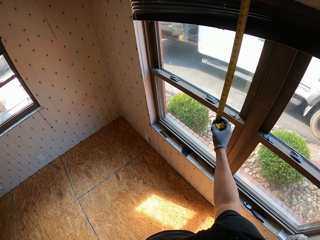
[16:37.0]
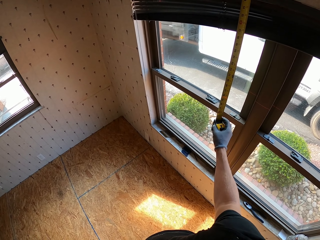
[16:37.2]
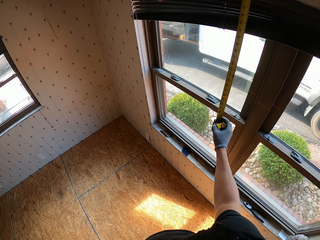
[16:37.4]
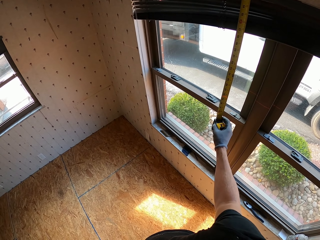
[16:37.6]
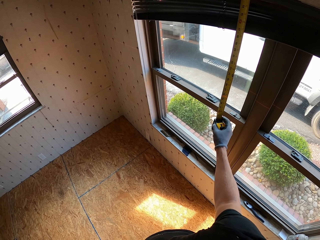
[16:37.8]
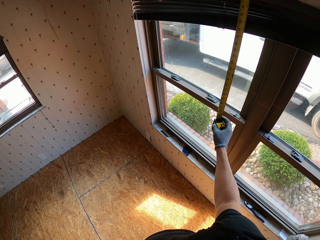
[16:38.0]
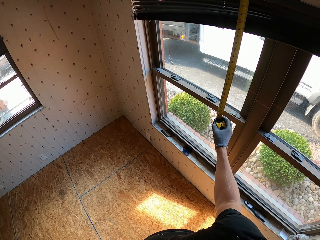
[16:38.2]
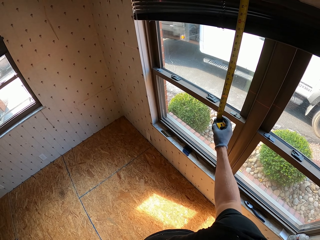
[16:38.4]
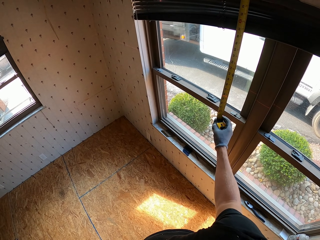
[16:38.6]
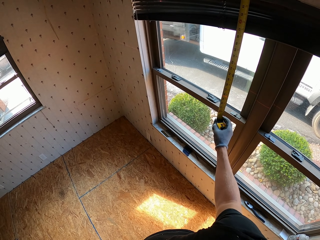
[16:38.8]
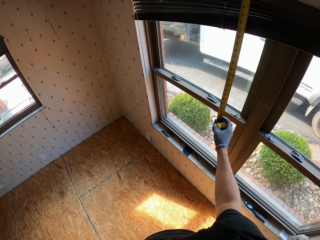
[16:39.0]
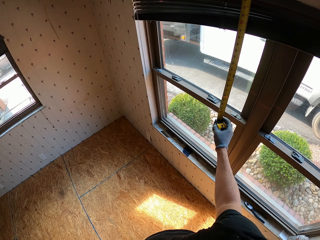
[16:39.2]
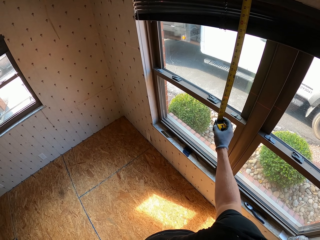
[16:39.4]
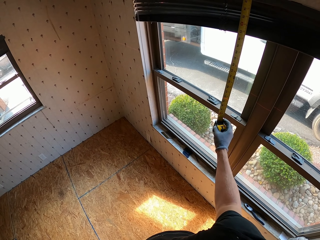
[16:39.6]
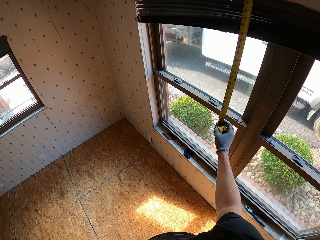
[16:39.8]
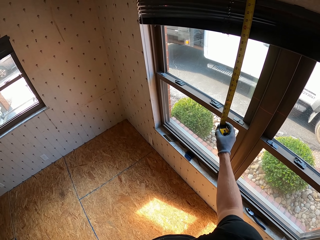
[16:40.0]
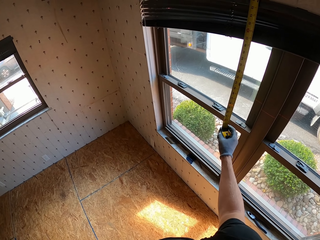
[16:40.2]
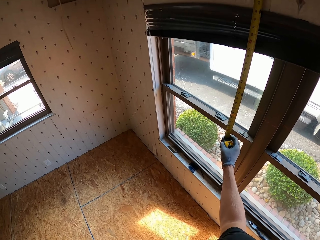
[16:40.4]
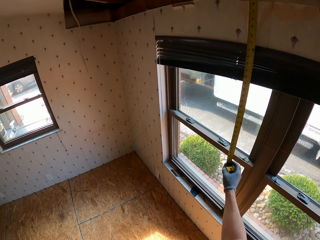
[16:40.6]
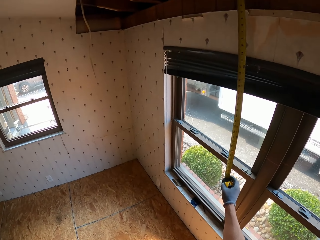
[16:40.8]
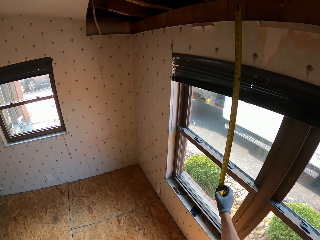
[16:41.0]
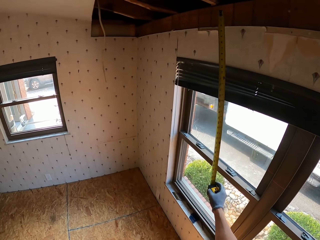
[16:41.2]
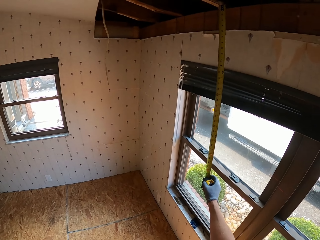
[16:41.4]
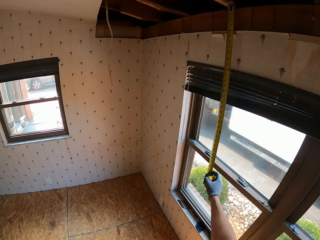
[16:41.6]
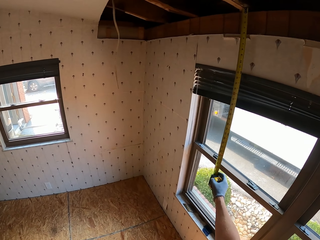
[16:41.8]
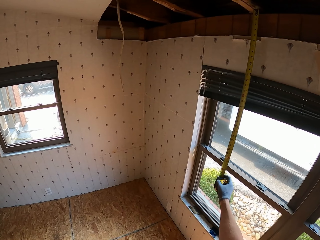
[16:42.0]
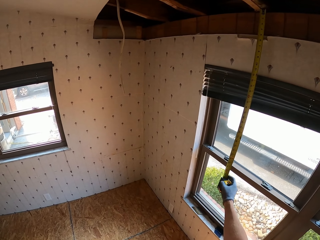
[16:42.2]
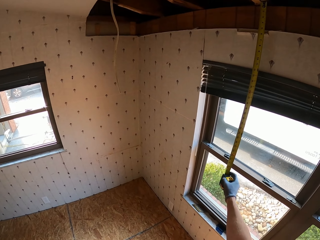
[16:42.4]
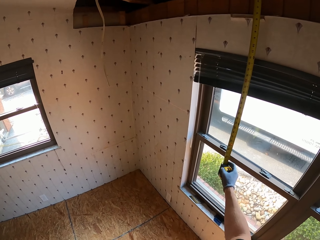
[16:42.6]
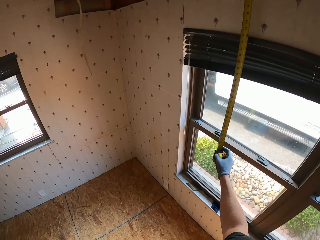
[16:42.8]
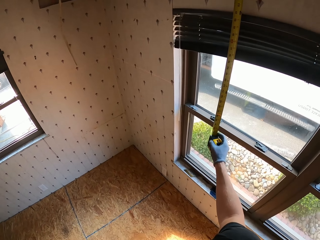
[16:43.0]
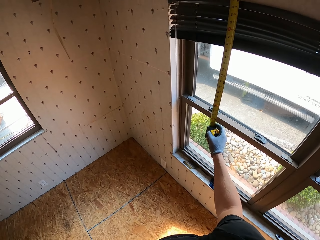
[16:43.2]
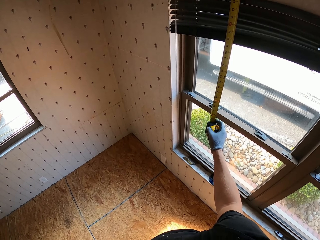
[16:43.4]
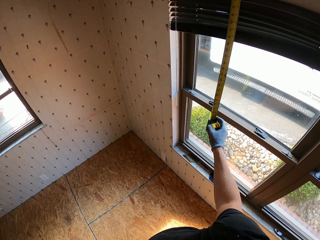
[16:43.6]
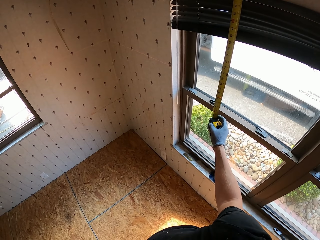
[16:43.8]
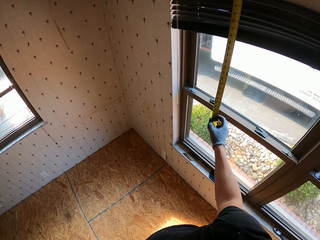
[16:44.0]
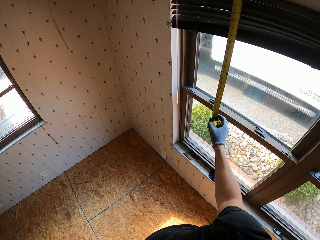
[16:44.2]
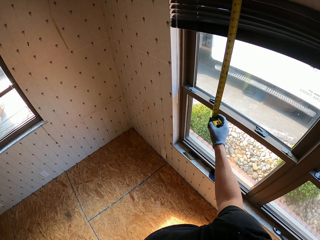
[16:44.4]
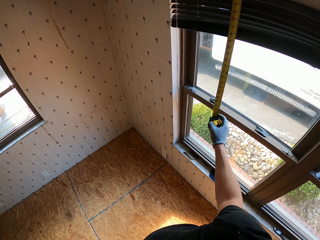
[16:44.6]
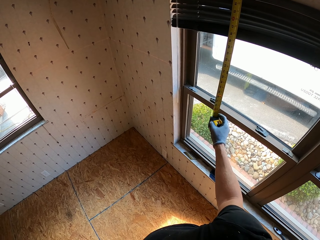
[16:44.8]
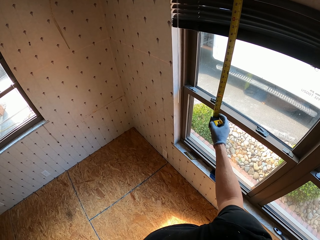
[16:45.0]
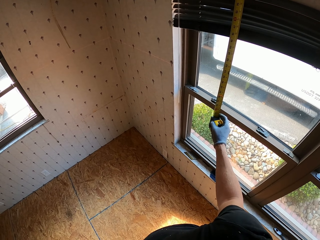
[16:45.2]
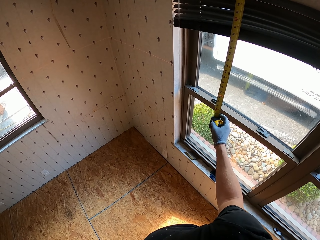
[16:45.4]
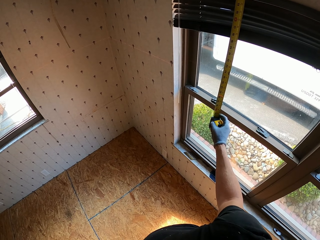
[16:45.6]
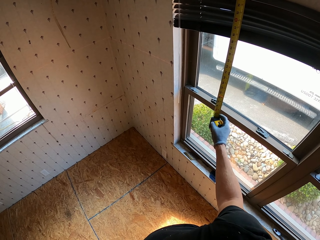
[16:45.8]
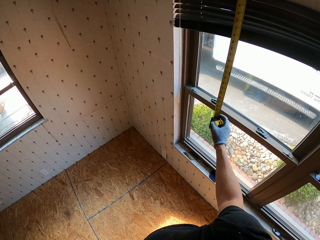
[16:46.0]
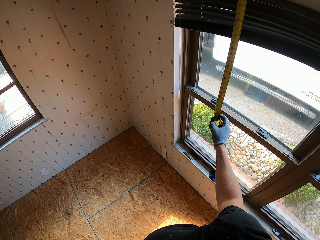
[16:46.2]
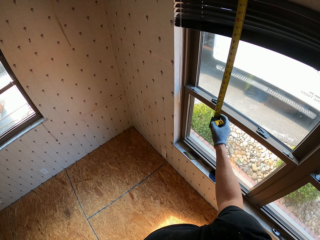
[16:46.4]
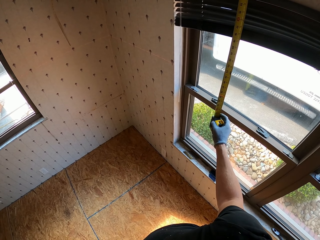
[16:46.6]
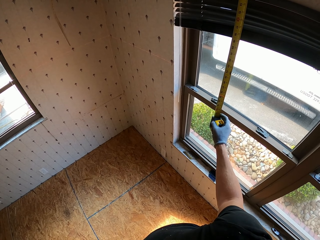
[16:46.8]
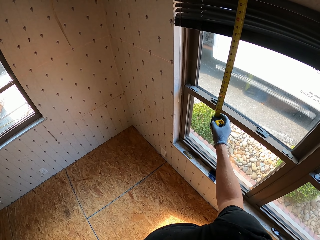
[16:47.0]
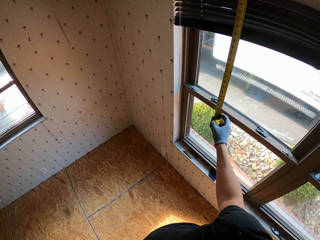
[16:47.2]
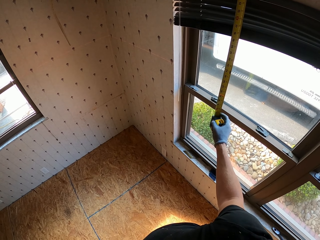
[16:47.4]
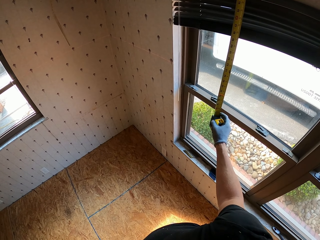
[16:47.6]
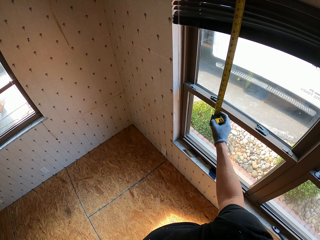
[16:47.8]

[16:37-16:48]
The camera wearer moves the tape measure. They measure the wall with the tape measure.

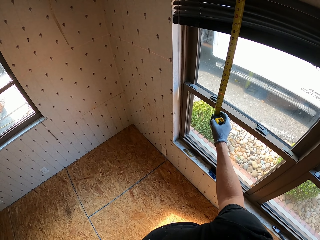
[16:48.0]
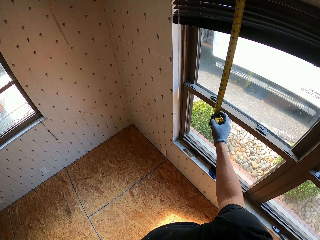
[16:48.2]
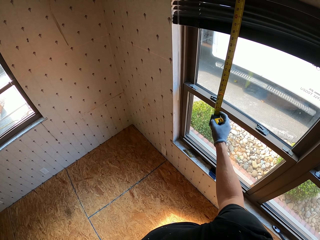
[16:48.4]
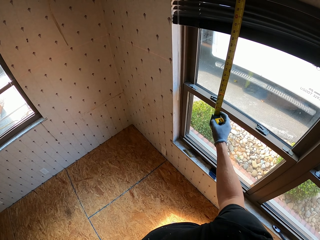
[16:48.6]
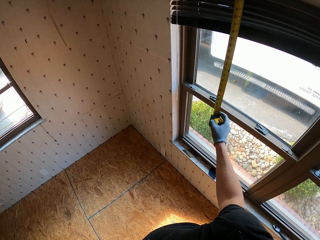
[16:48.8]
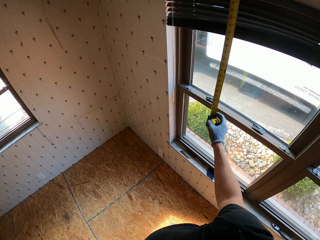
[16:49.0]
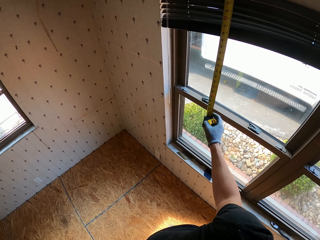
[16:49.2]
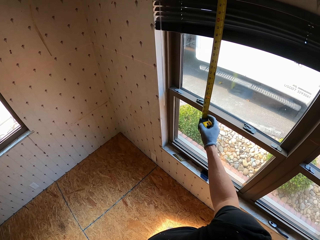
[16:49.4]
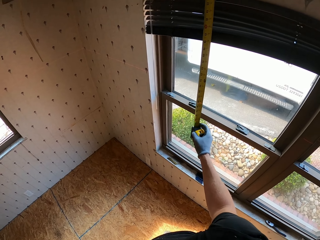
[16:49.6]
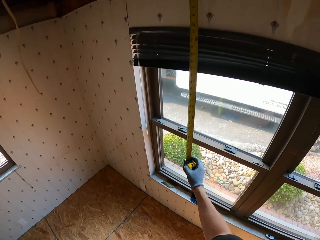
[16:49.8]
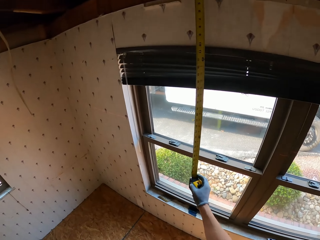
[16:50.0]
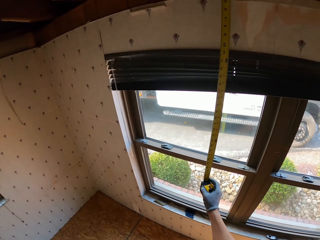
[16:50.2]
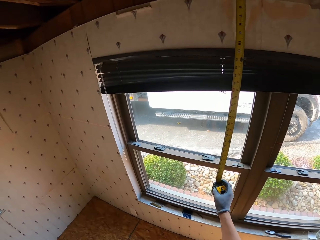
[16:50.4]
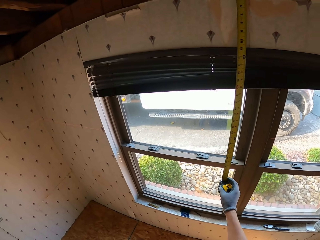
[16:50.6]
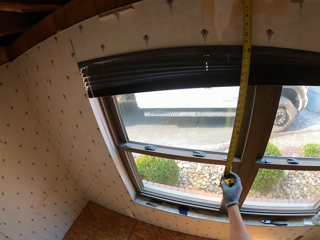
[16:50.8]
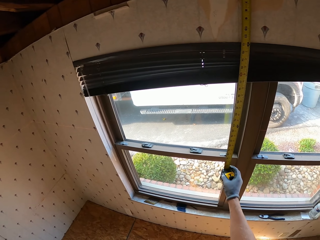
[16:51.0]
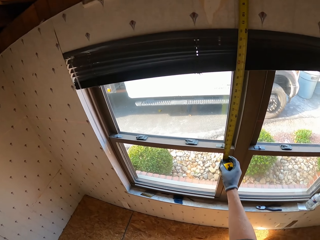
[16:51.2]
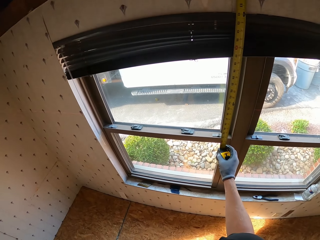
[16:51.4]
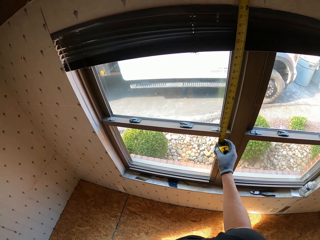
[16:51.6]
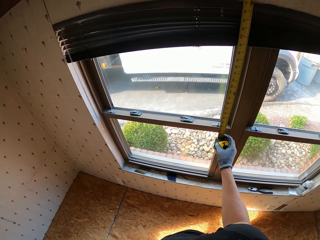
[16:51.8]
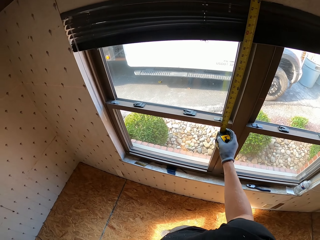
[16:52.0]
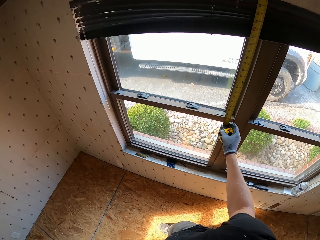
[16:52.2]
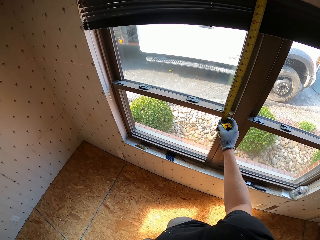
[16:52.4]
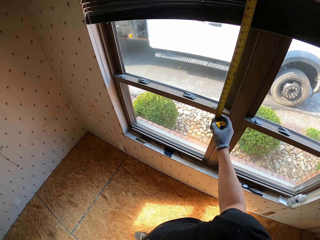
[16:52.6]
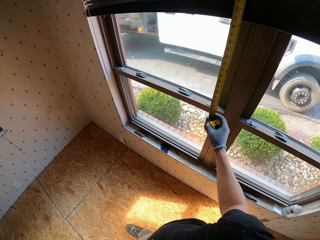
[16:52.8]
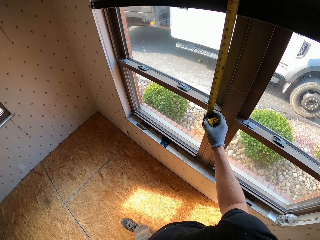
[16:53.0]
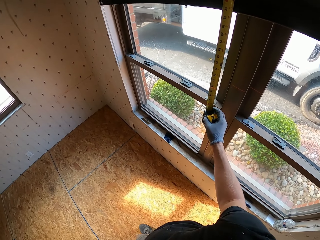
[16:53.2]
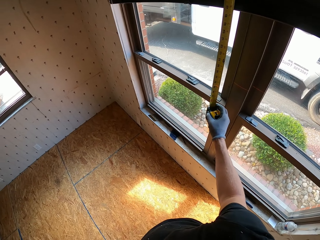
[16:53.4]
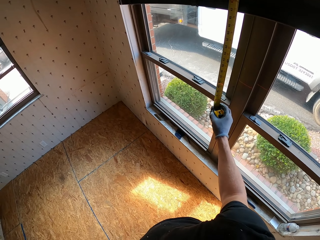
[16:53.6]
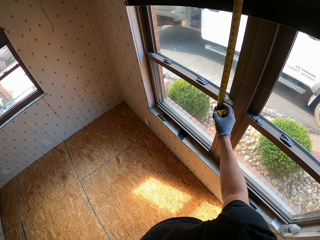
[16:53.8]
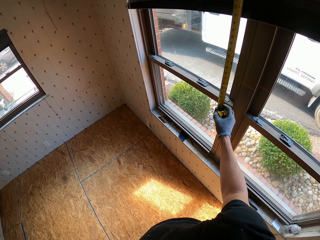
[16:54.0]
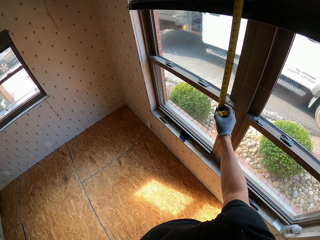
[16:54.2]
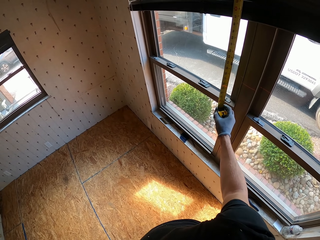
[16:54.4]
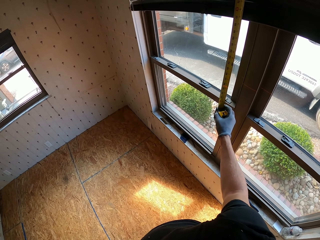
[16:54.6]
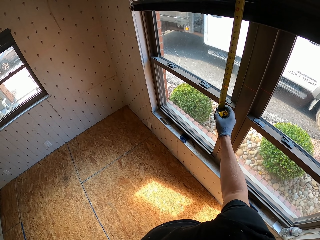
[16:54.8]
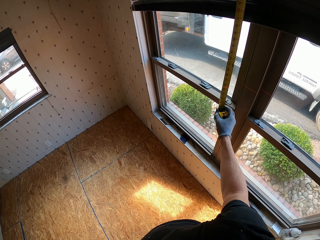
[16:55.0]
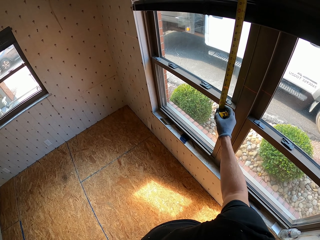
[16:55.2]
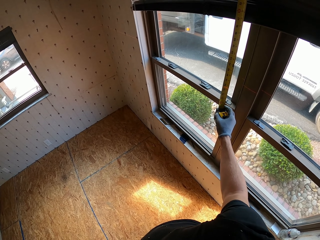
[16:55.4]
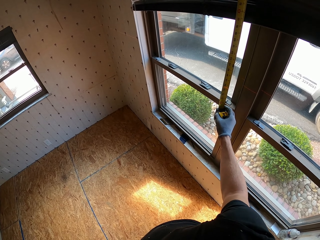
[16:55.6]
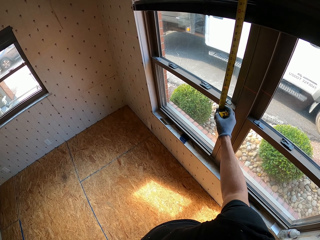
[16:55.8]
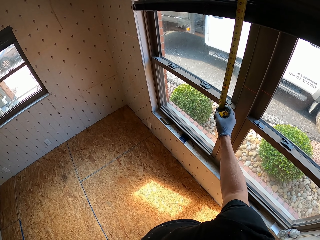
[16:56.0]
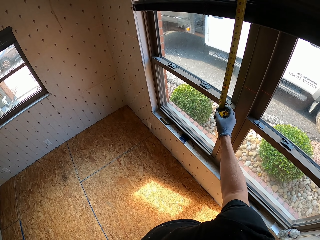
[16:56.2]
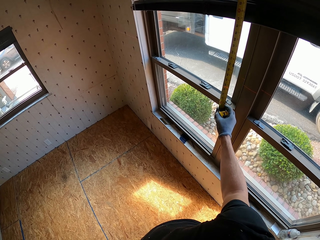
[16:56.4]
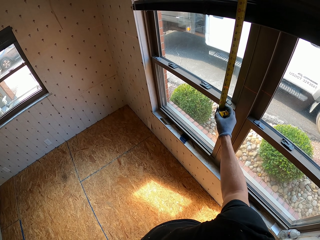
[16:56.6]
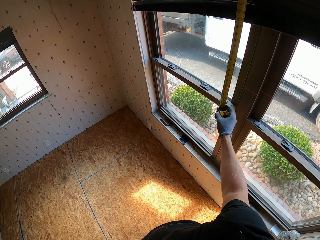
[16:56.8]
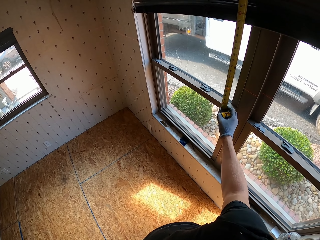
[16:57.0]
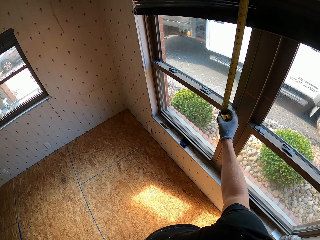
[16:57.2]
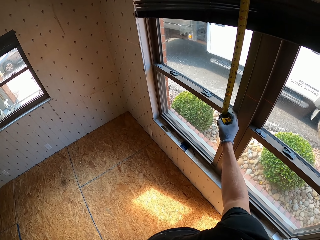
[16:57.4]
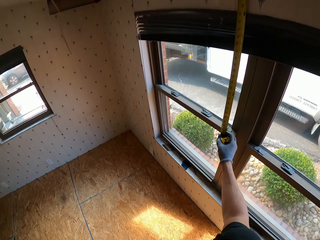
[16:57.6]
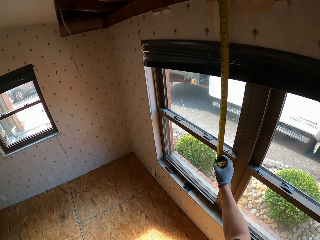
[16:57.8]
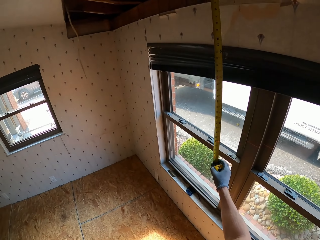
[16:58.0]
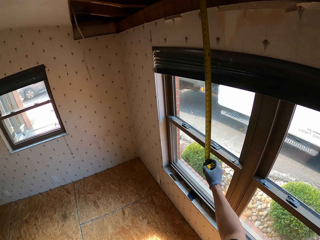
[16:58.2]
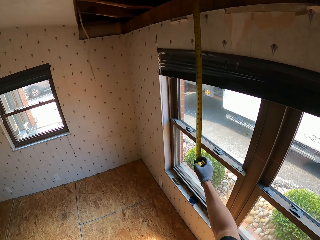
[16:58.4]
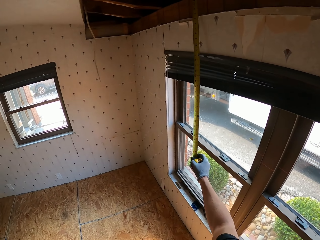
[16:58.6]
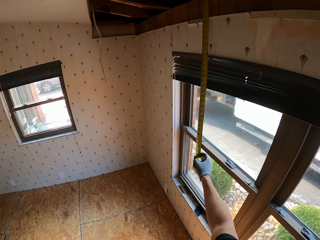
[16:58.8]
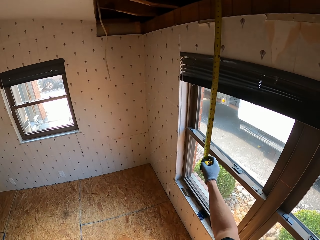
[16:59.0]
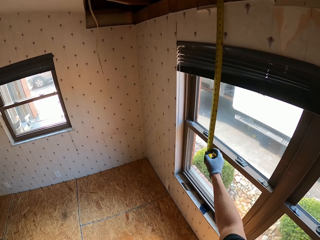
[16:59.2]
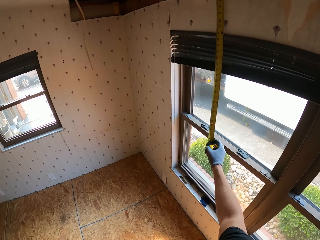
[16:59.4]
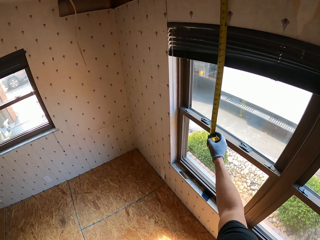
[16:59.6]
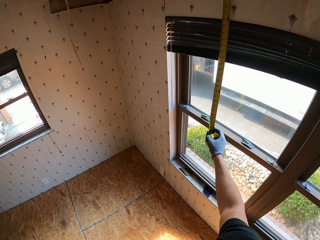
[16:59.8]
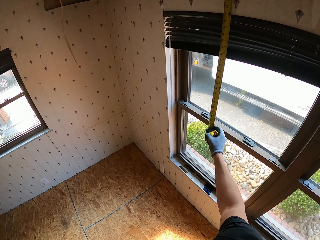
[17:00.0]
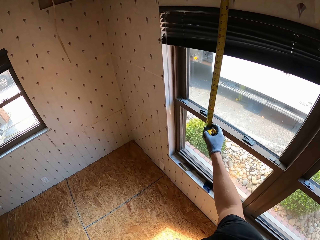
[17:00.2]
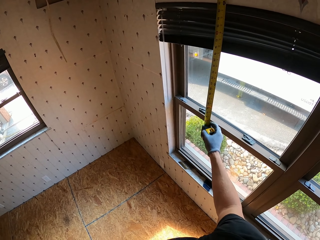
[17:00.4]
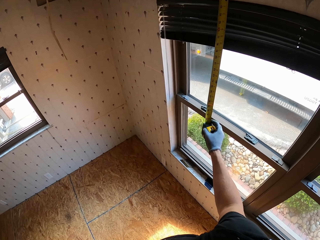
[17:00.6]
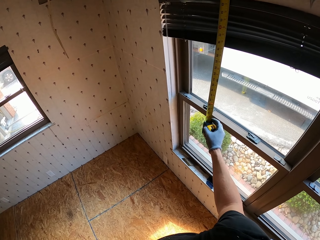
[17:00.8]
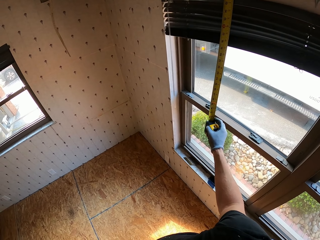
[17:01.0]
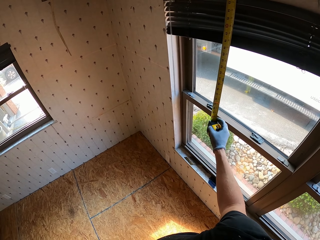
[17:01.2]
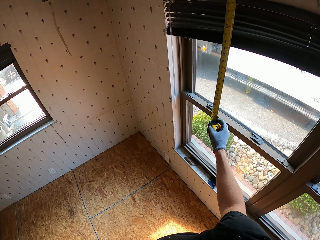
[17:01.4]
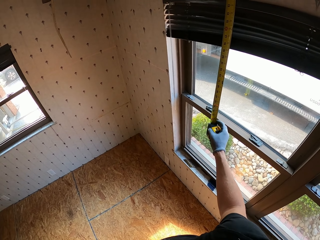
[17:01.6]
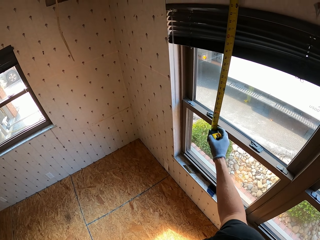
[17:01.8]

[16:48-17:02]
The camera wearer moves the tape measure. They measure the wall with the tape measure. They move the tape measure. They measure the wall with the tape measure.
